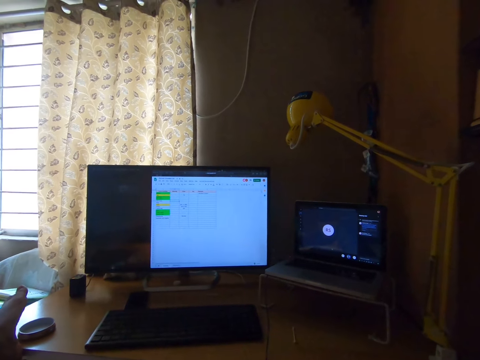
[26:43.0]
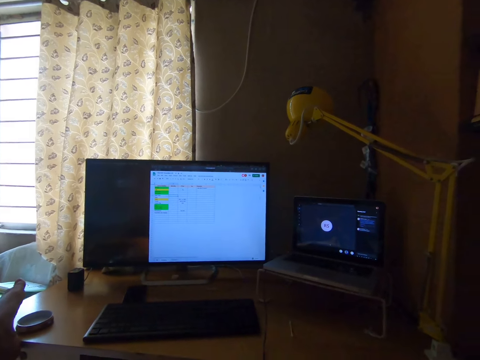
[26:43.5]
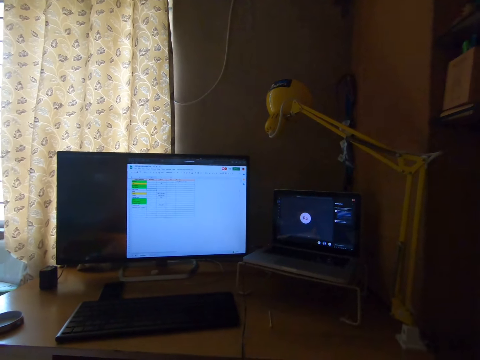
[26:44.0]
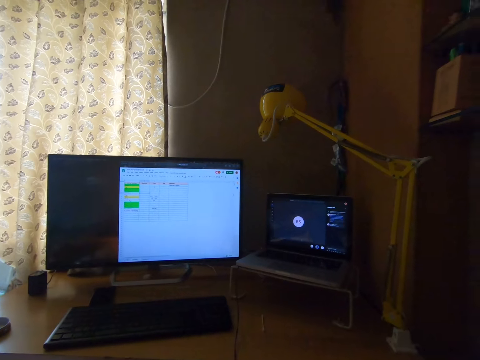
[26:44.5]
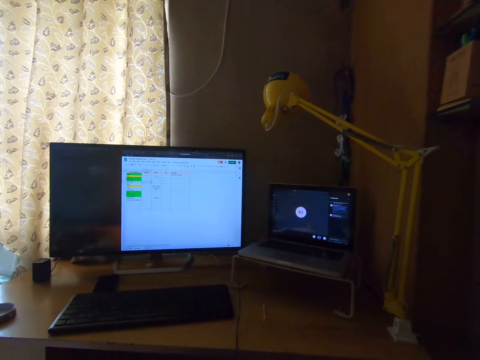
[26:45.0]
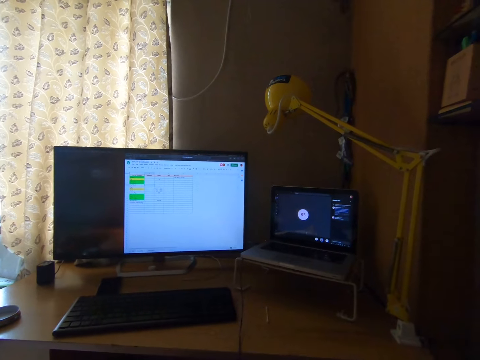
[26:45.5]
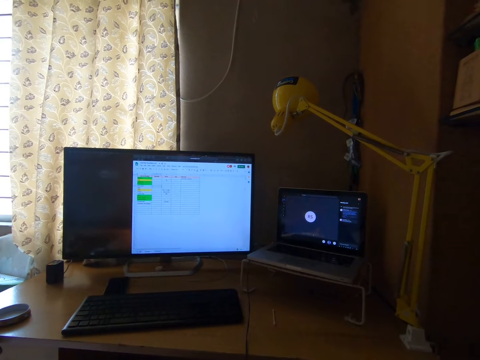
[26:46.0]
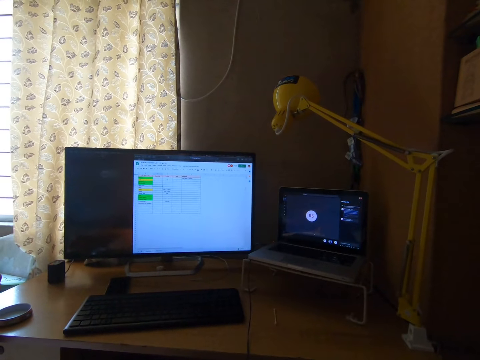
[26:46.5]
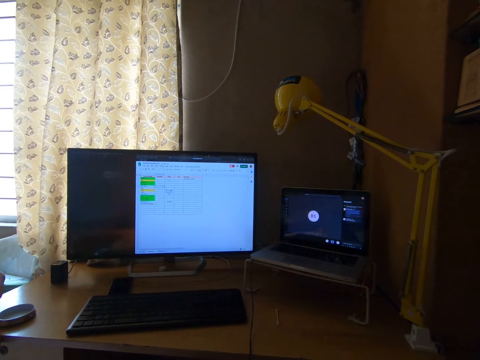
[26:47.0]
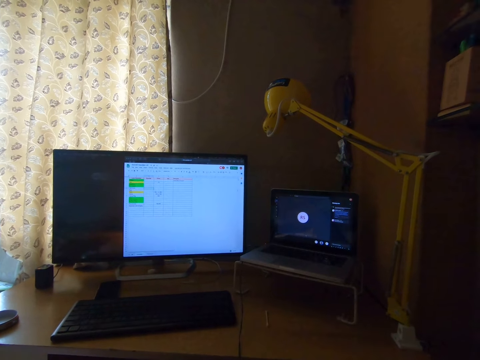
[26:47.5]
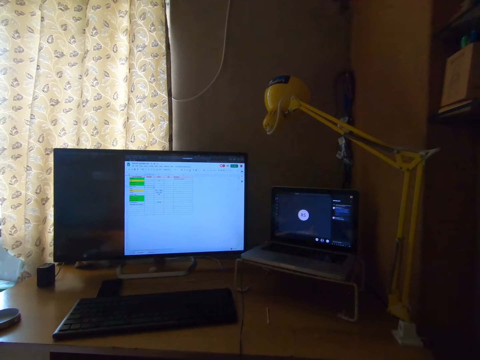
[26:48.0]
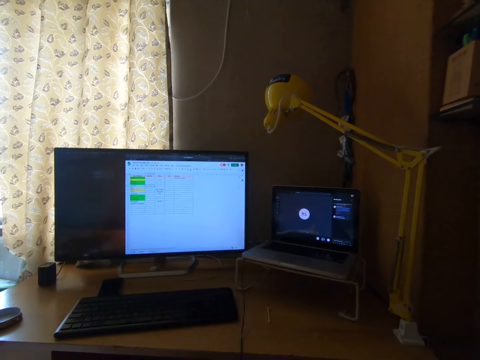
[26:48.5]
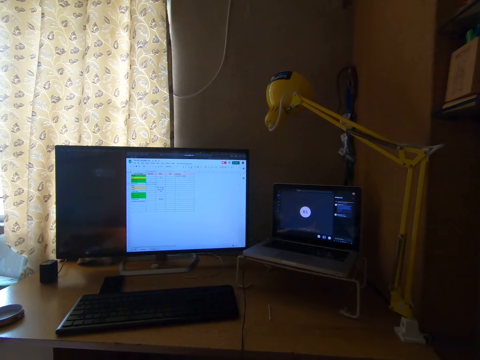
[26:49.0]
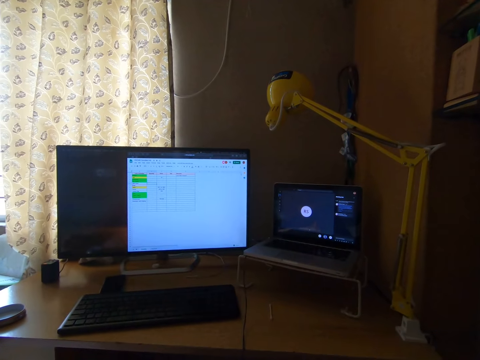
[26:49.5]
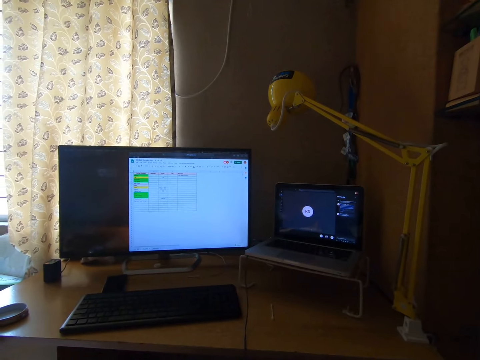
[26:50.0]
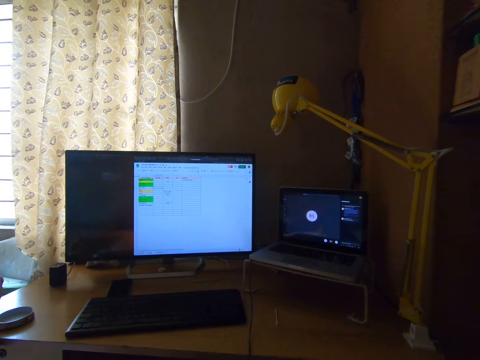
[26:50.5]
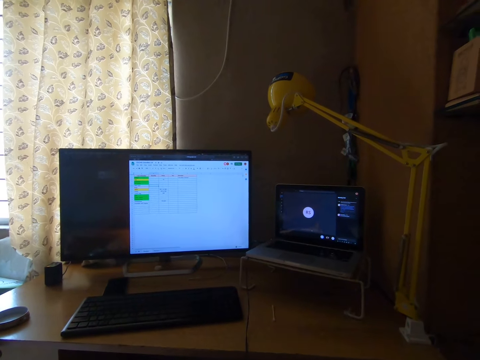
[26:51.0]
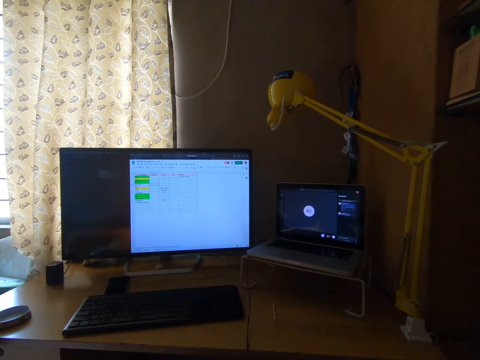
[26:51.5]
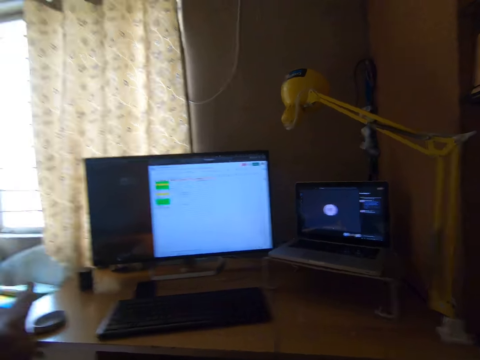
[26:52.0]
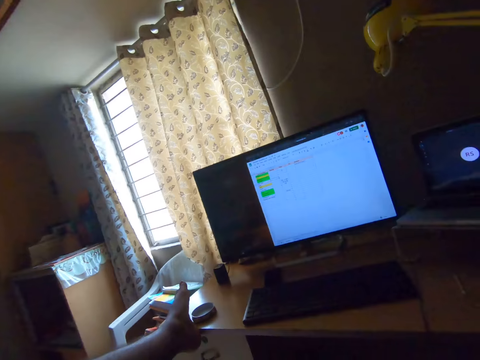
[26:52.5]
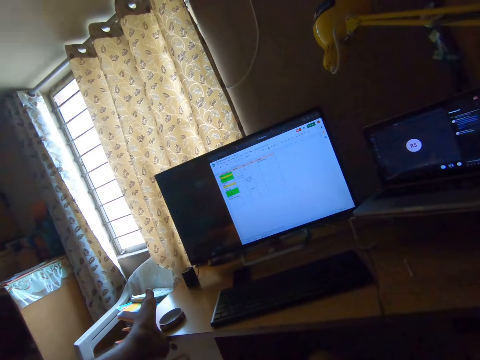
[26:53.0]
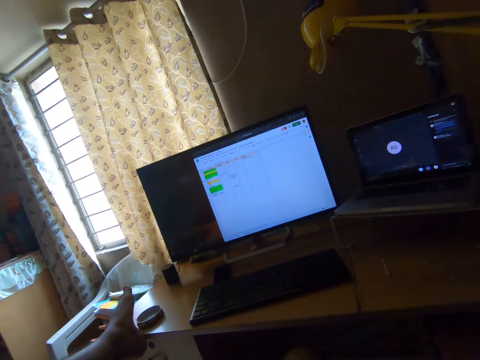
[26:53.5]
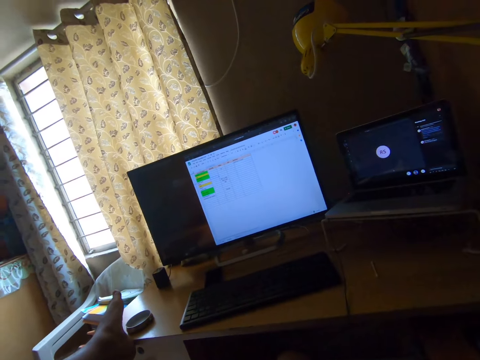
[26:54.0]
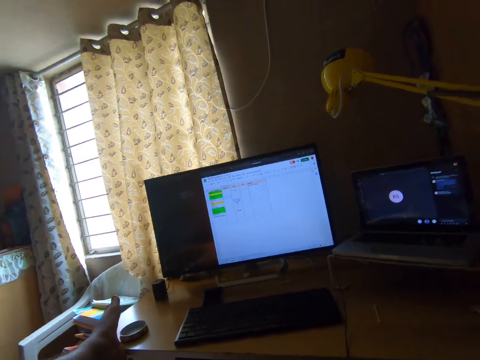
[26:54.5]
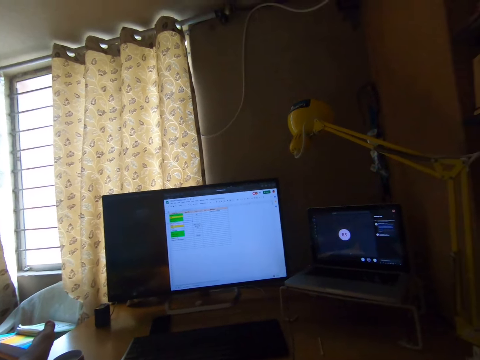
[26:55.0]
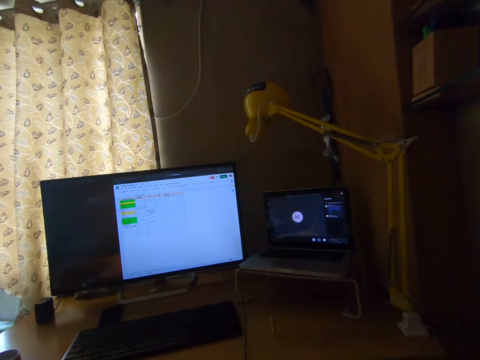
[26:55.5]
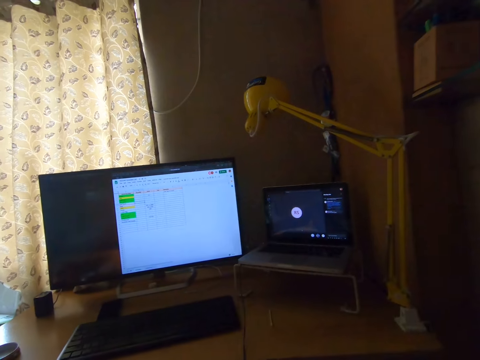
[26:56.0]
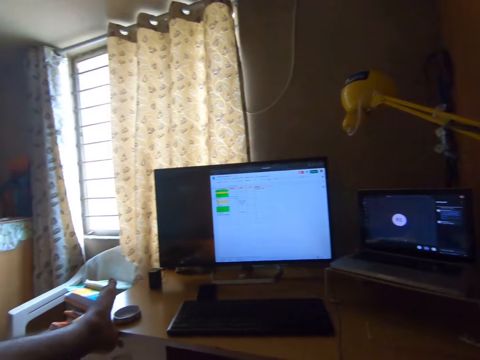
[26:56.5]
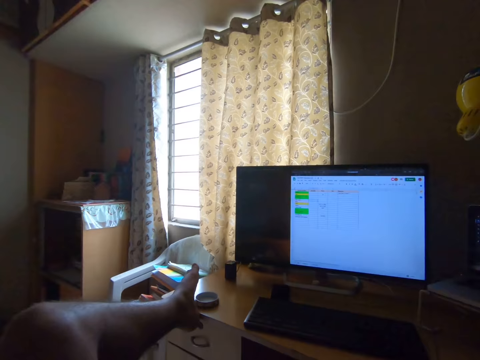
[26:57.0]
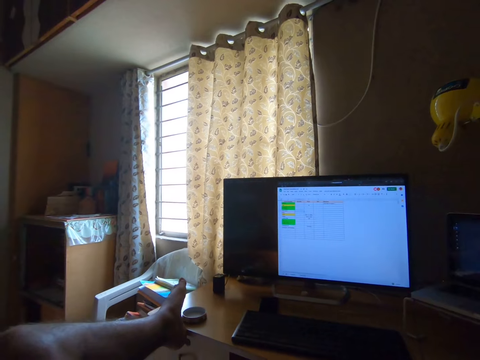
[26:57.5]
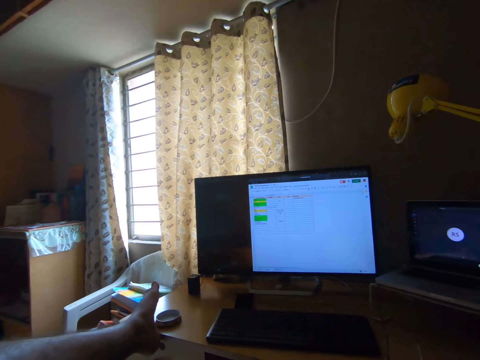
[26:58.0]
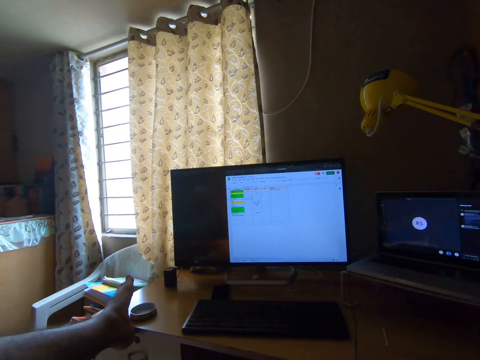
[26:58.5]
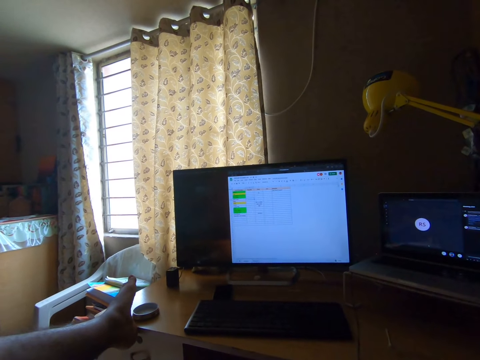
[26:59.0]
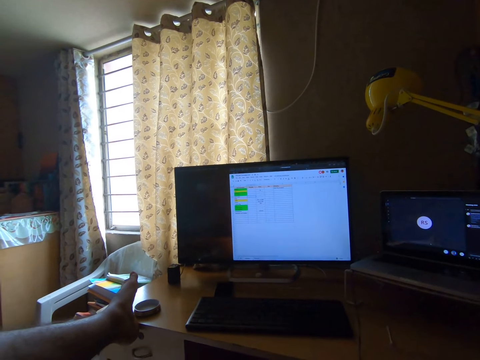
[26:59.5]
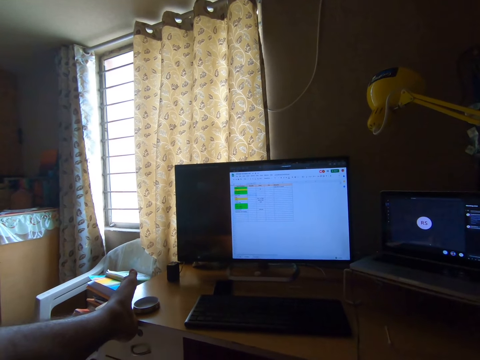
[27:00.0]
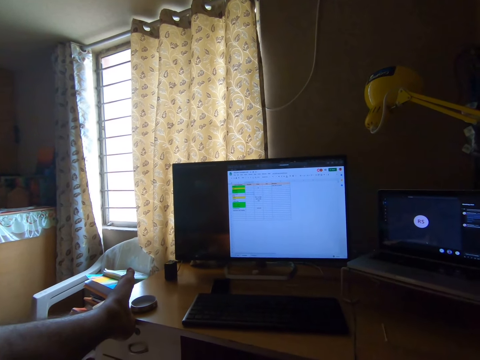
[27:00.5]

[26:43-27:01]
The camera wearer turns the head left. They stare at the television. They turn the head right. They turn the head left. They stare at the television.

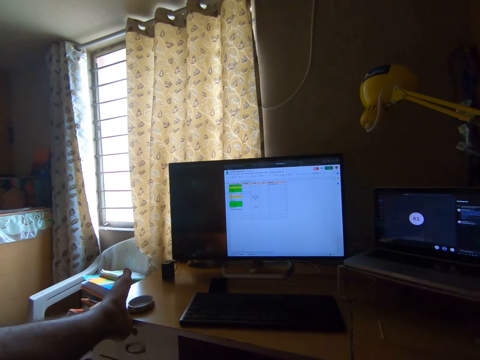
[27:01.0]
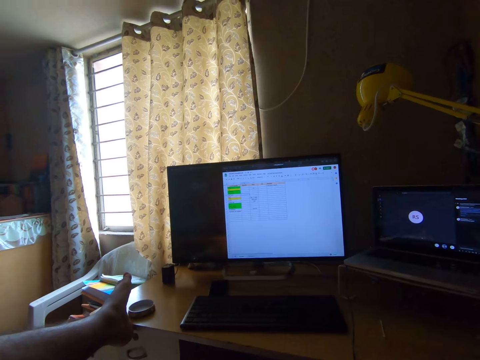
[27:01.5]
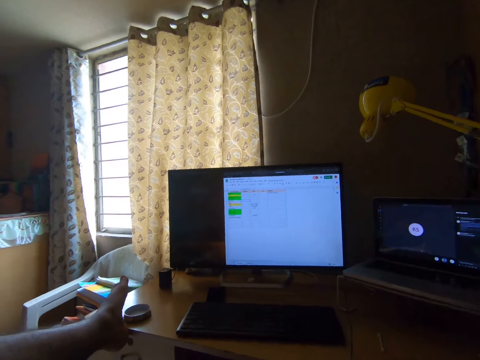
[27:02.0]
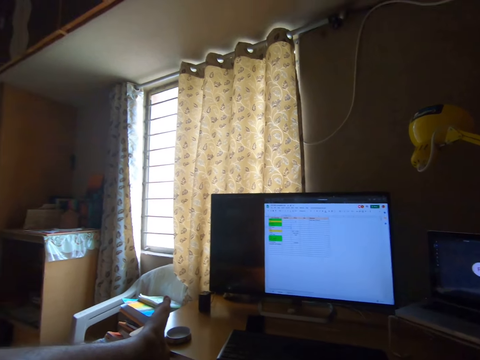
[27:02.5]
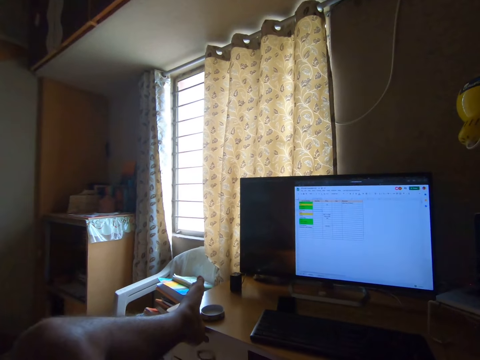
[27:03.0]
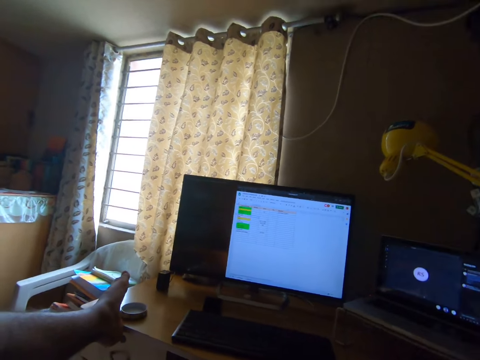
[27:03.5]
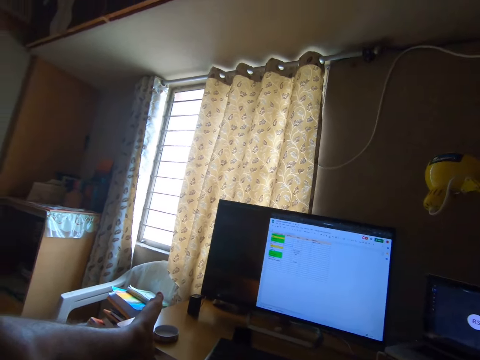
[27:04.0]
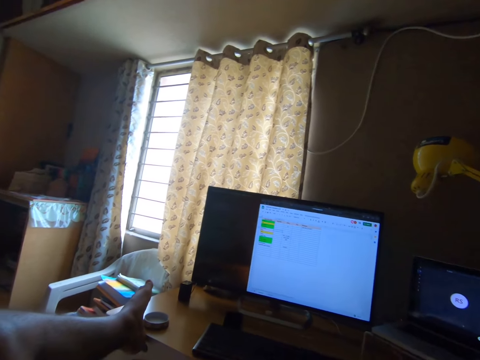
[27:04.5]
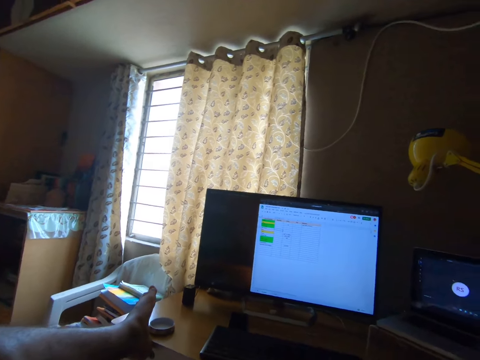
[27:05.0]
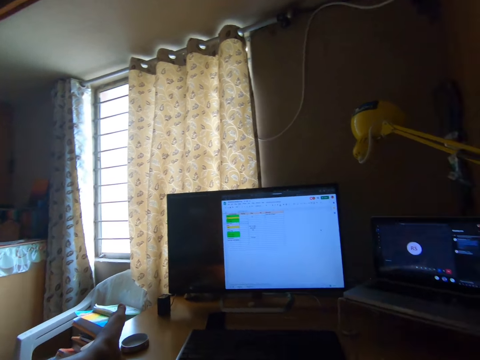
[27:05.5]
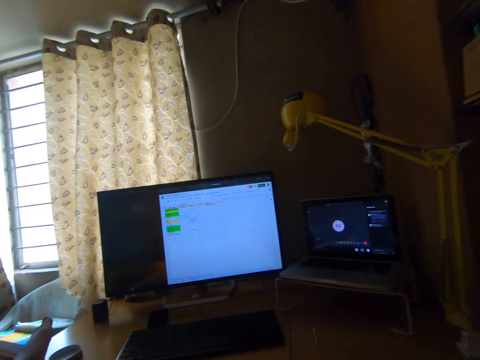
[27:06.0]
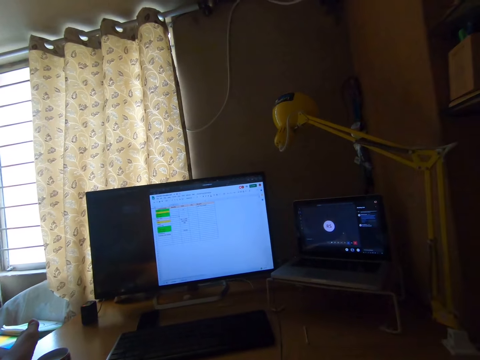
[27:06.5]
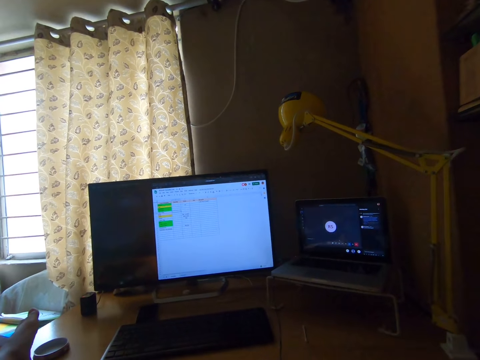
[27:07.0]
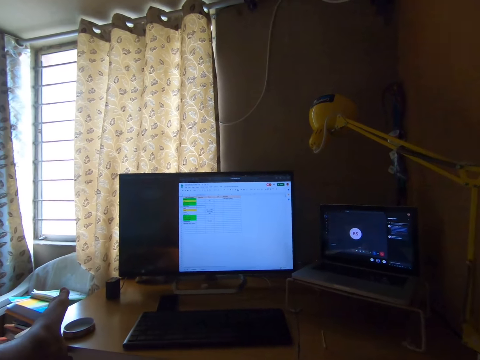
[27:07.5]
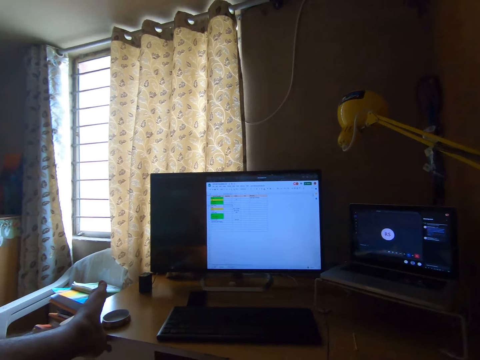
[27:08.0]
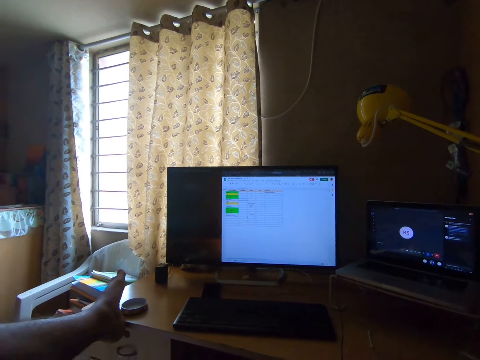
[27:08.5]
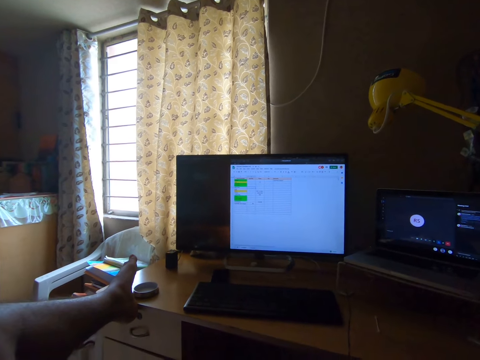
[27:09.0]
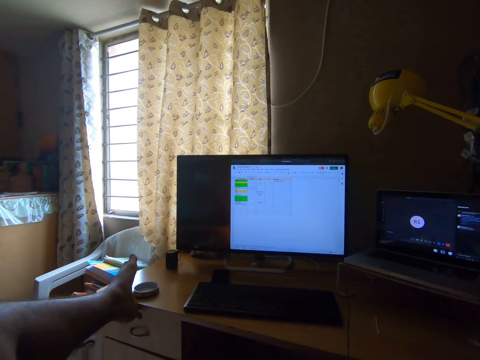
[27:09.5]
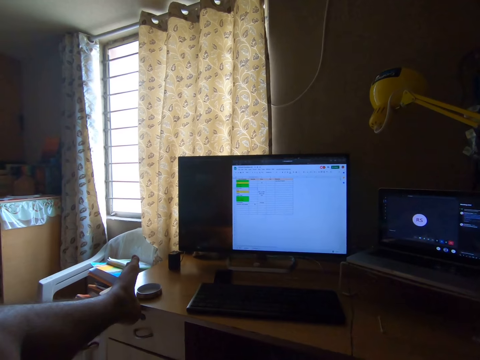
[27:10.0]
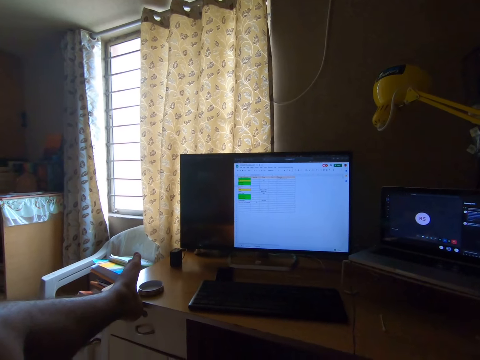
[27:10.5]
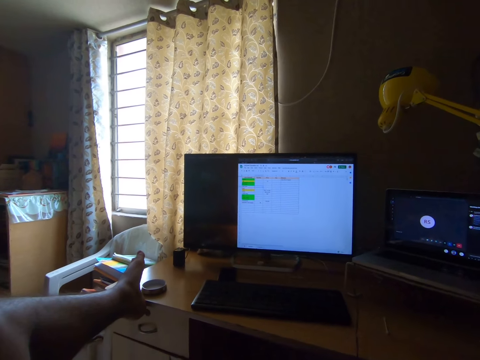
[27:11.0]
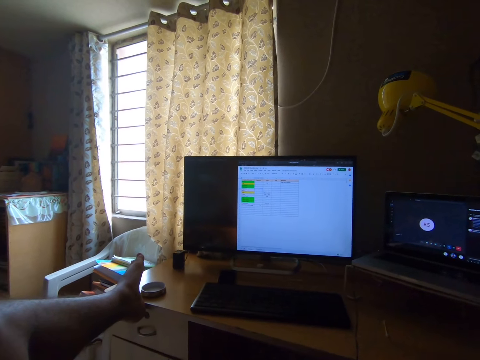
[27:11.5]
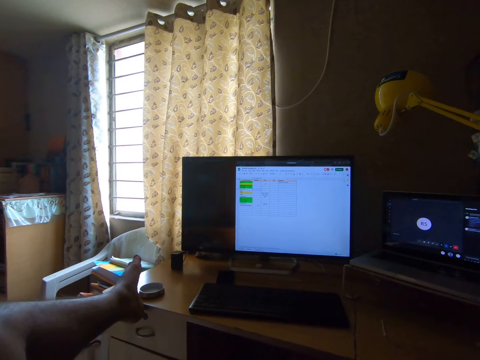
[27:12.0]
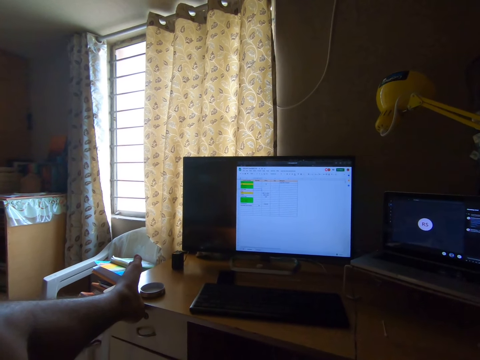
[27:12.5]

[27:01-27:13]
The camera wearer turns the head left. They stare at the window. They turn the head right. They stare at the laptop. They turn the head left. They stare at the television.
